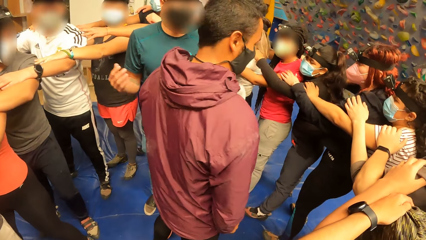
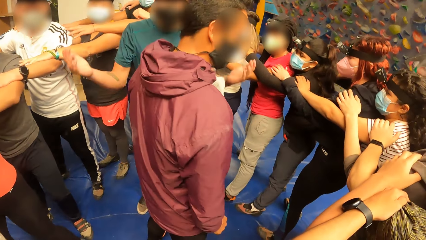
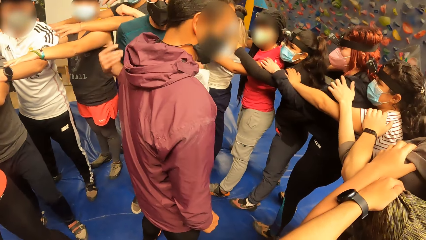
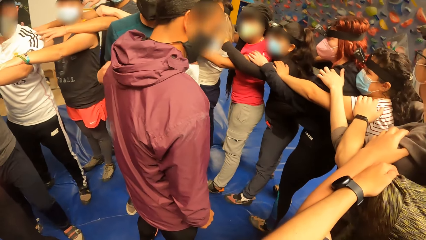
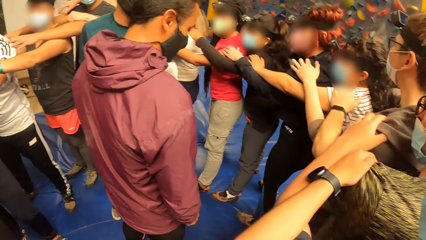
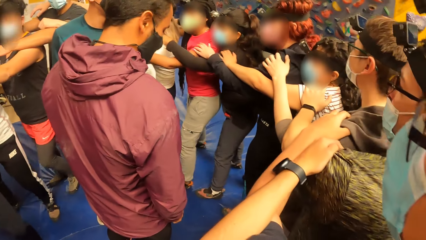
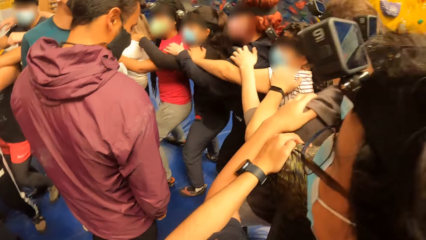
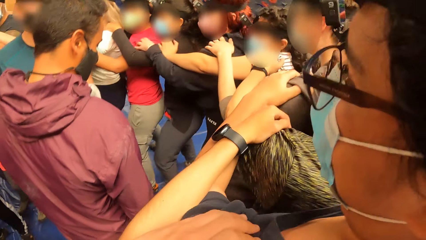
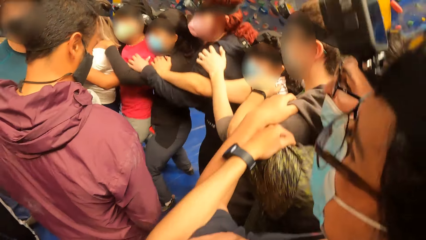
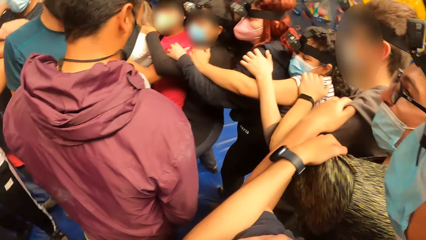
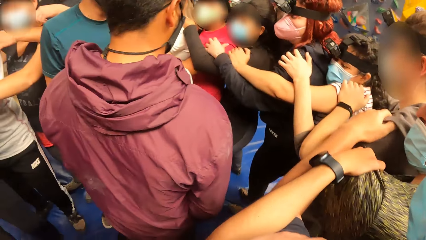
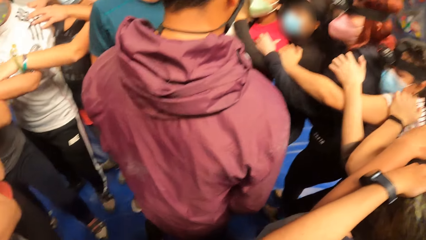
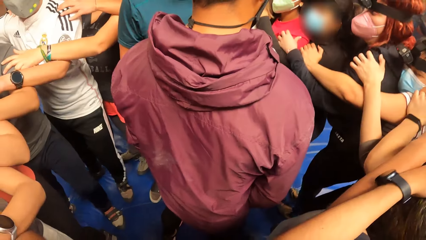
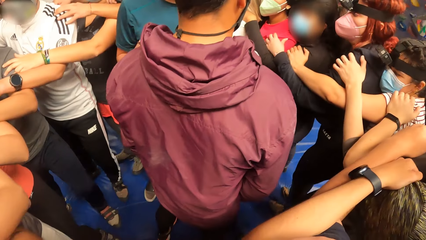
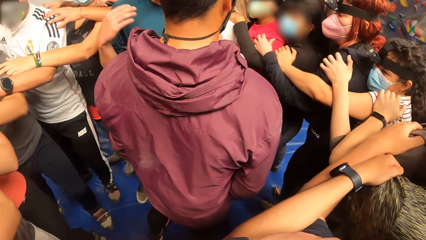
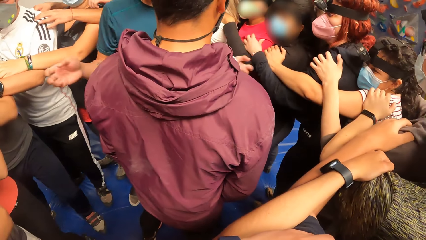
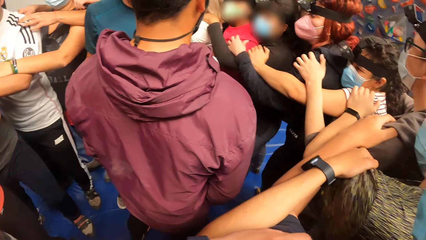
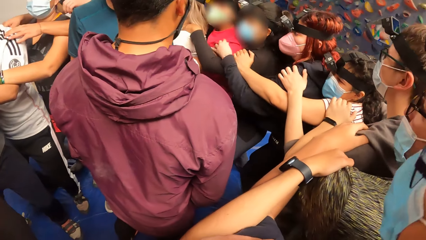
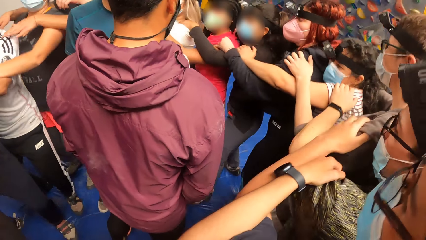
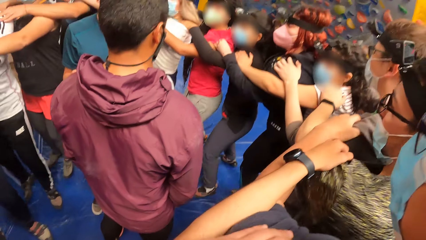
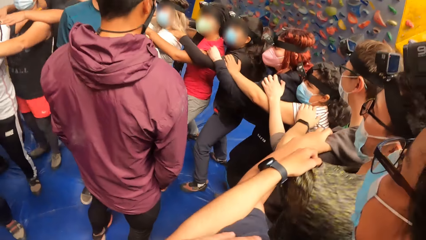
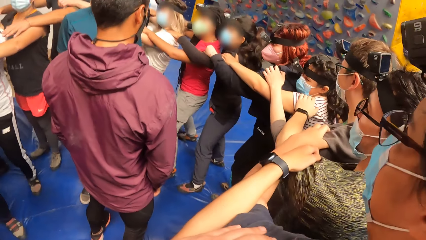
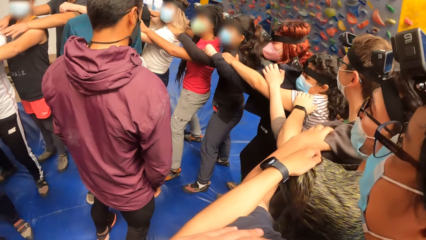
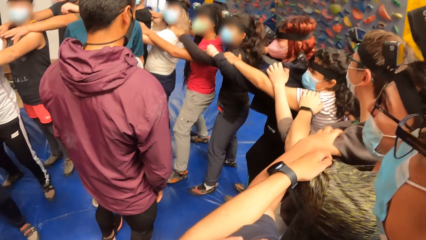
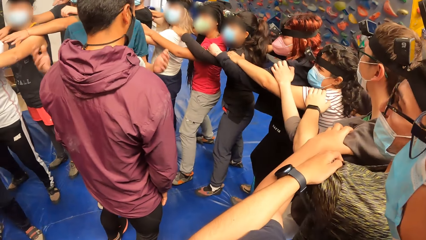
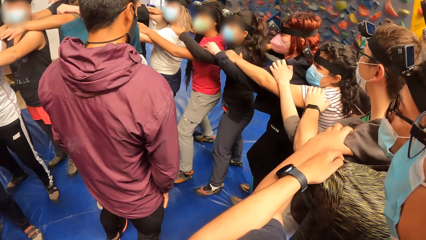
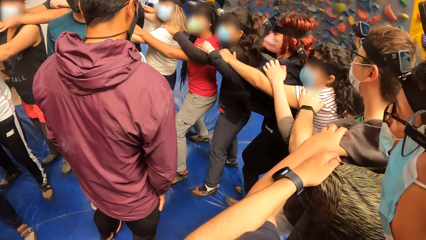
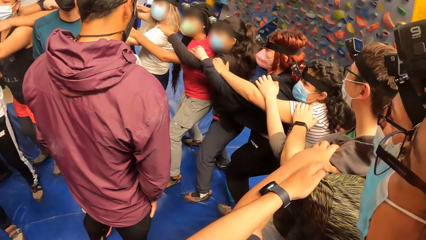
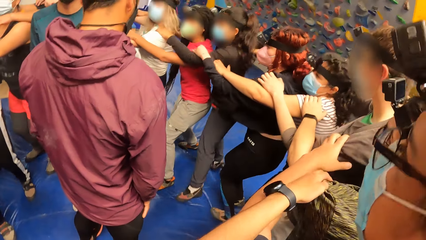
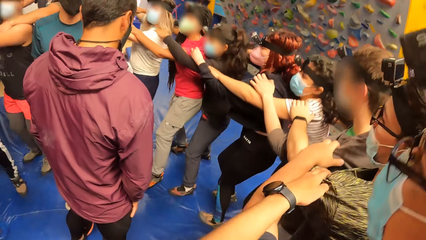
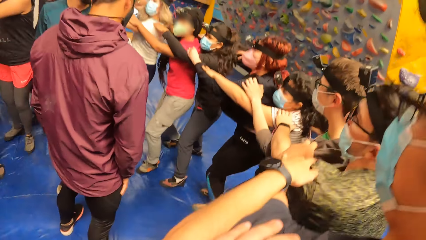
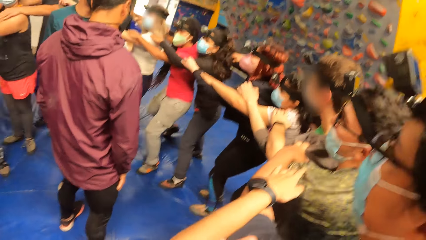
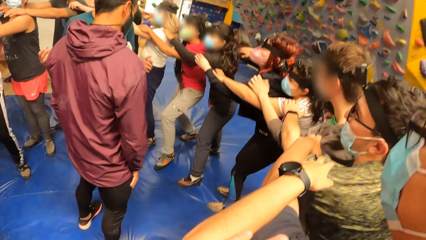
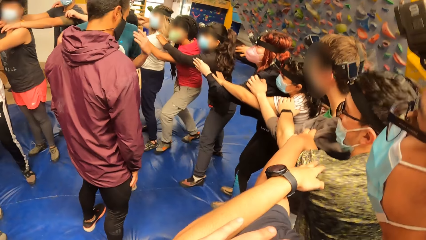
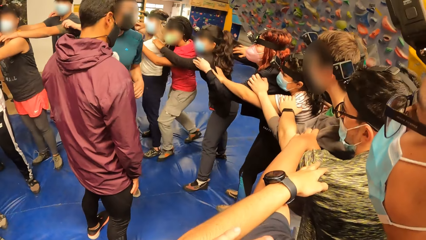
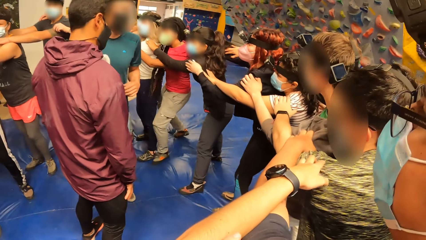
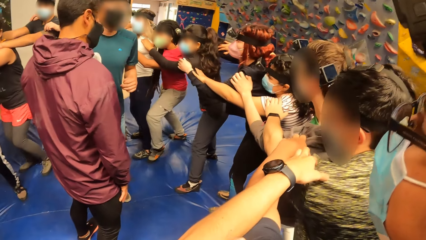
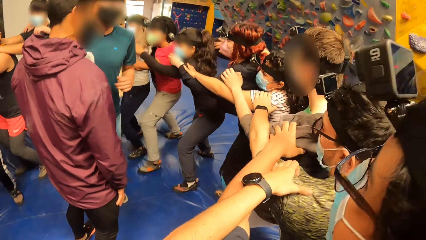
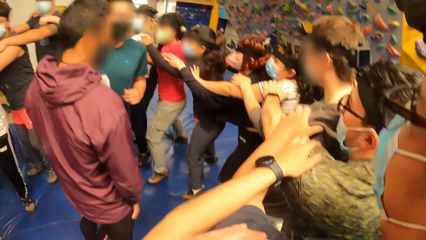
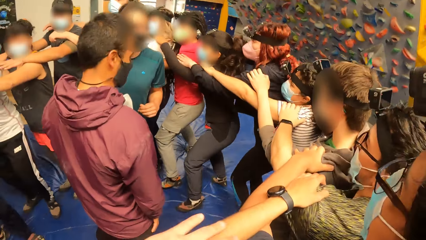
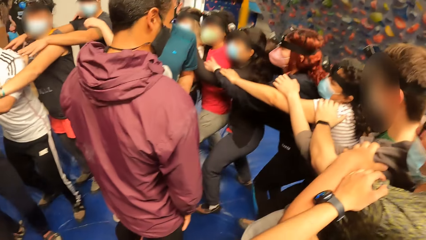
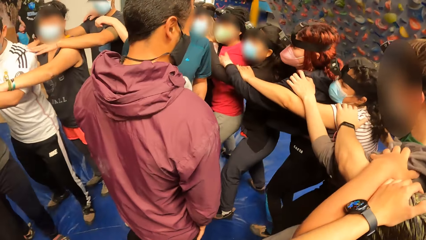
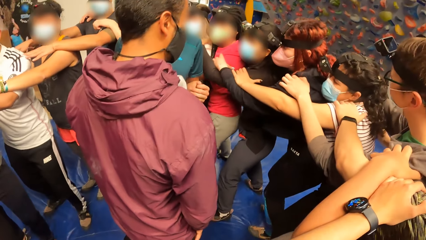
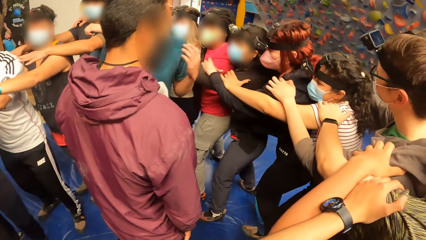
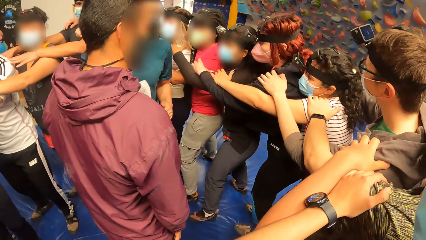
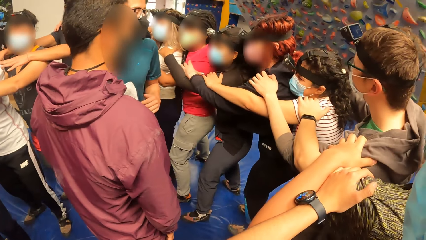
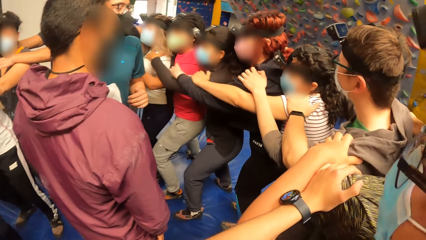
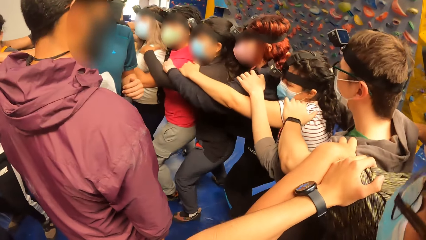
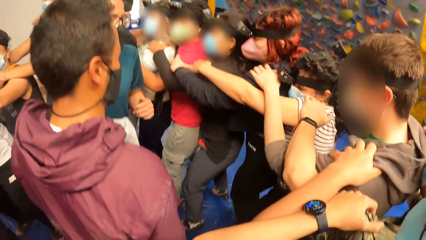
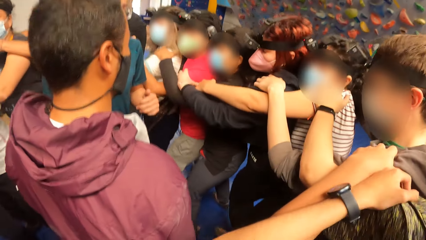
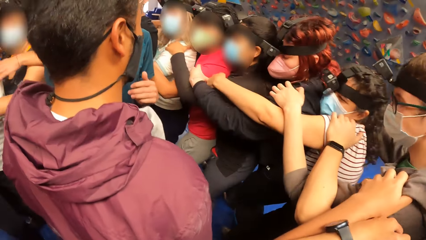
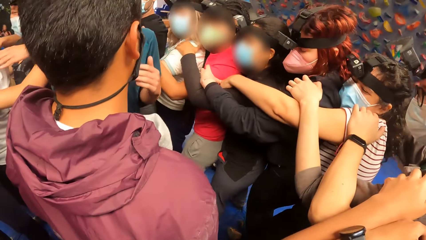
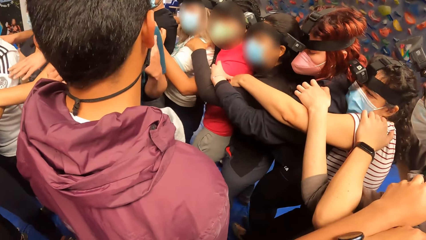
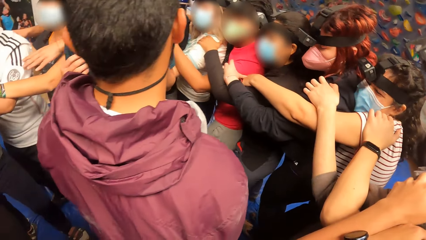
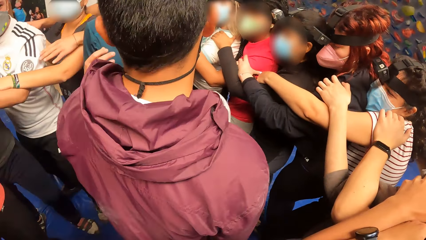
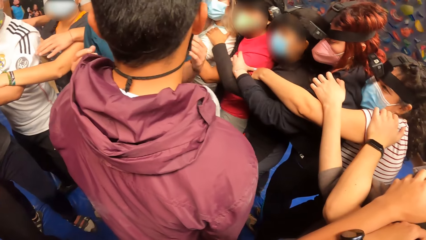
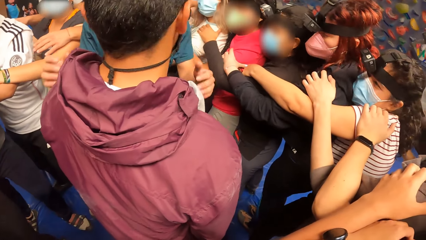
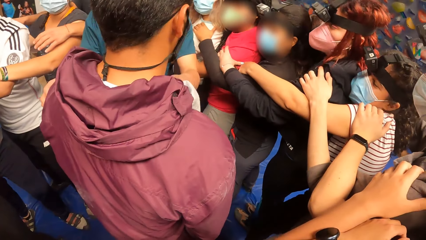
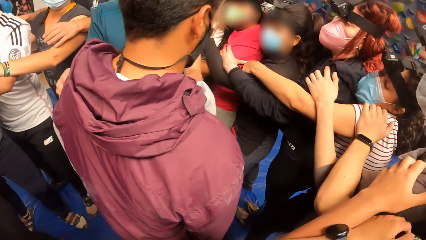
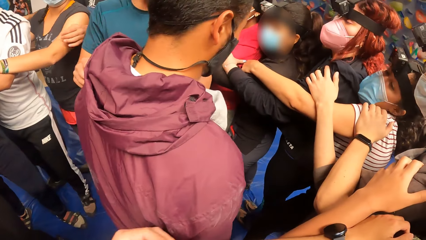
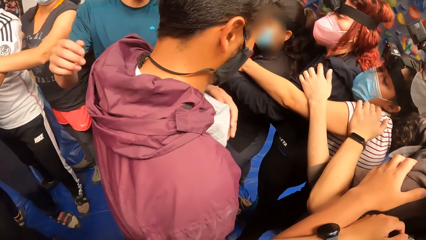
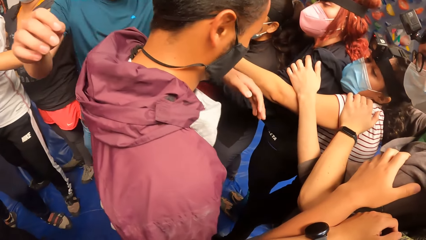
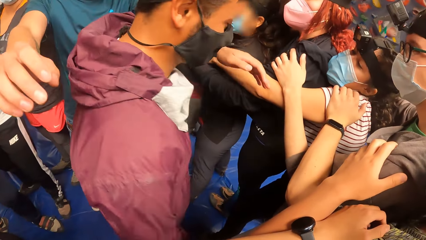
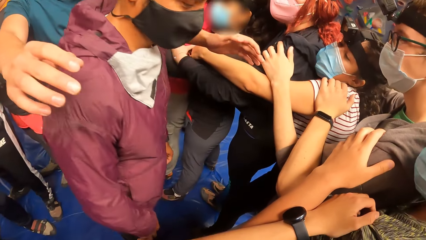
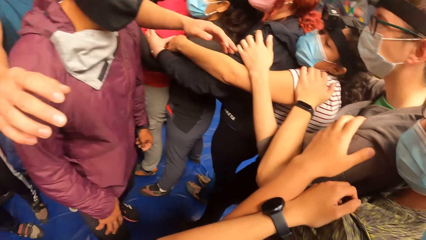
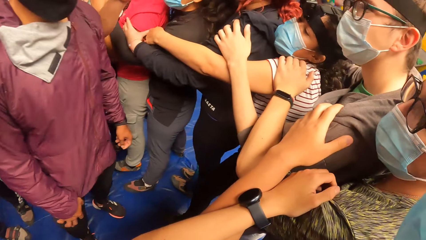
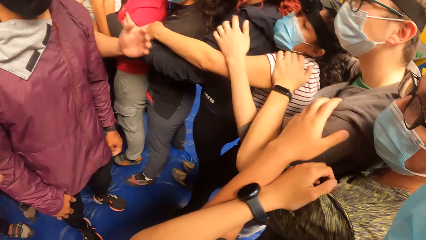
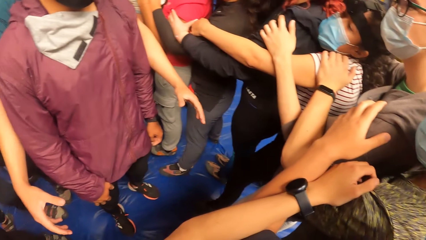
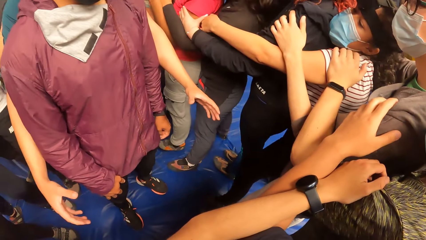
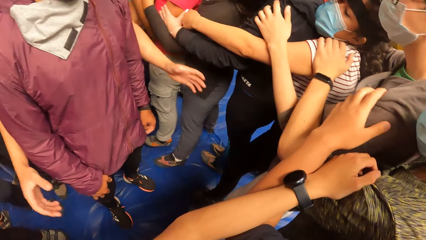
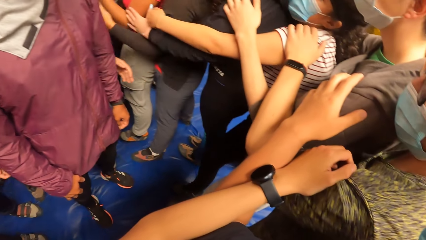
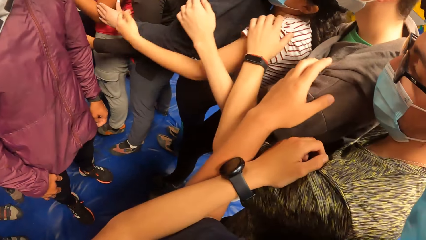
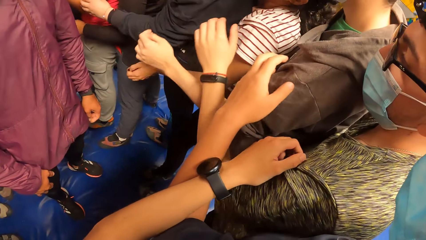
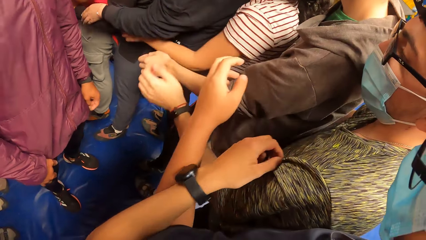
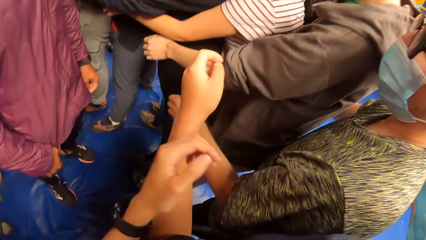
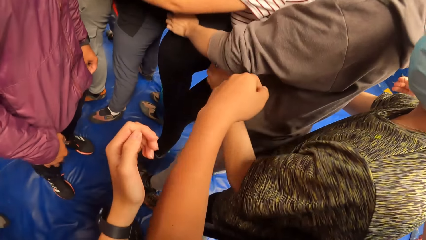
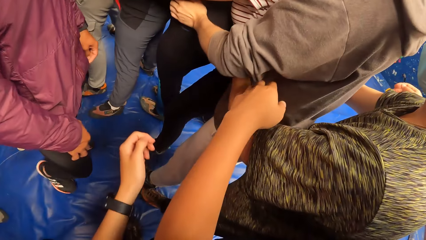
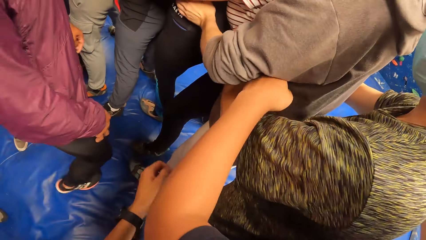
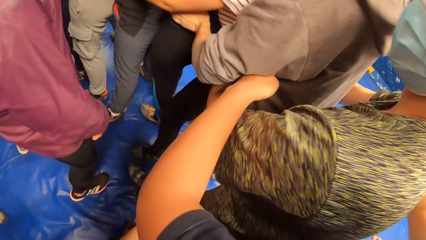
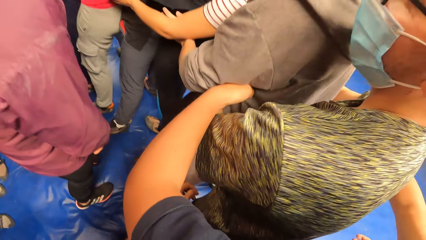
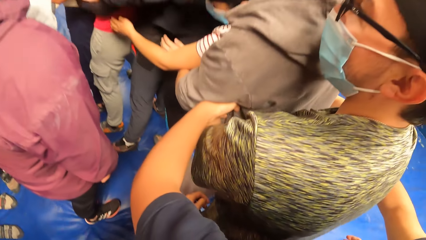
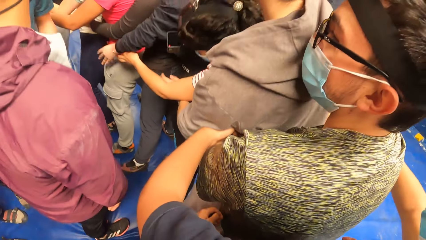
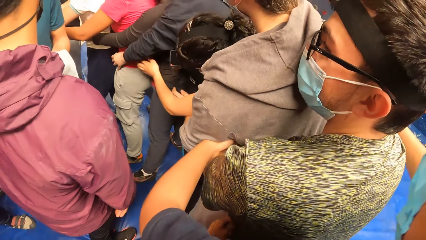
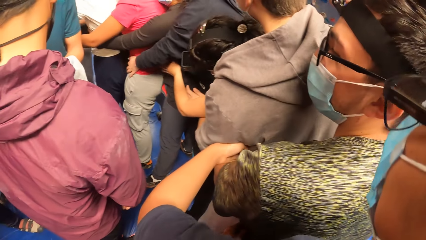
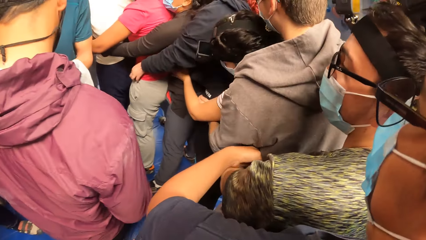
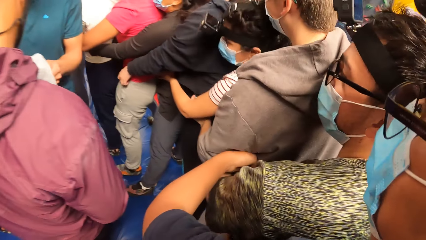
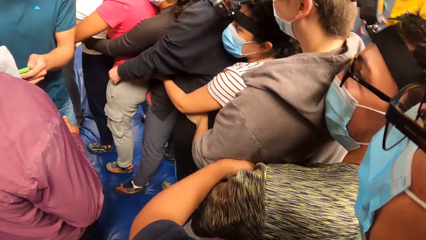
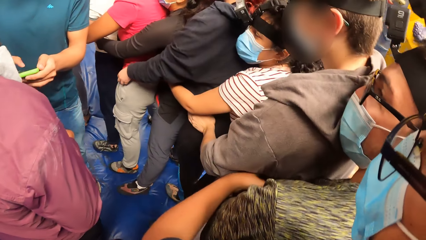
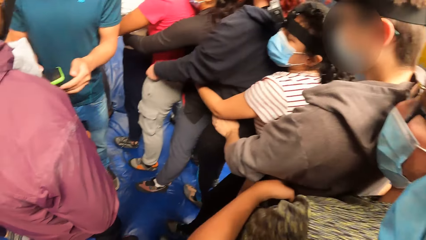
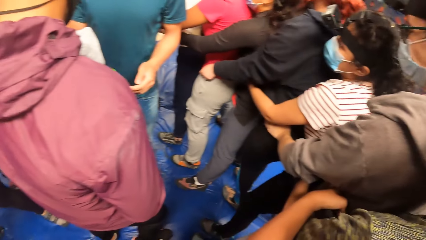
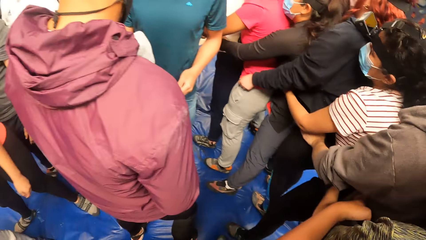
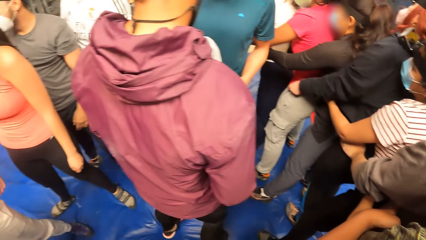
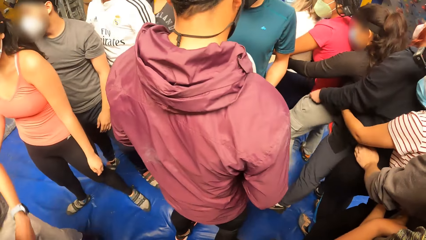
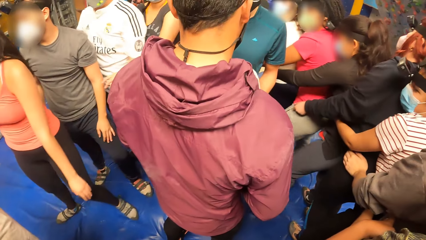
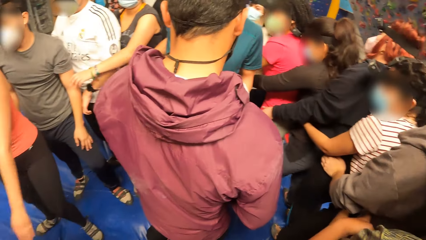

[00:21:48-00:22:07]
A man instructs the group of people. Another man exercises with the group of people with his hands on a third man. The camera wearer exercises with the group of people with her hands on the second man. The first man touches a fourth man with both hands. The camera wearer looks at the instructor. She moves her hands. The second man holds a fifth man with both hands. The camera wearer holds the third man with both hands. She holds her waist.
